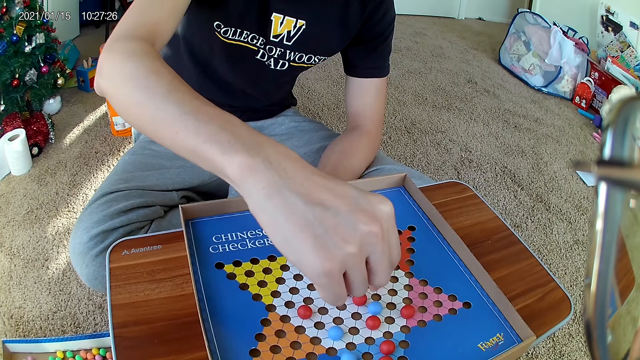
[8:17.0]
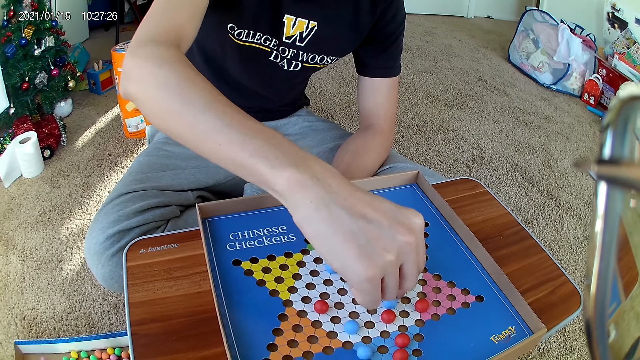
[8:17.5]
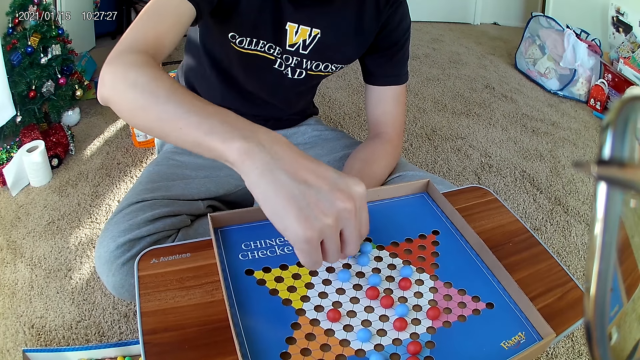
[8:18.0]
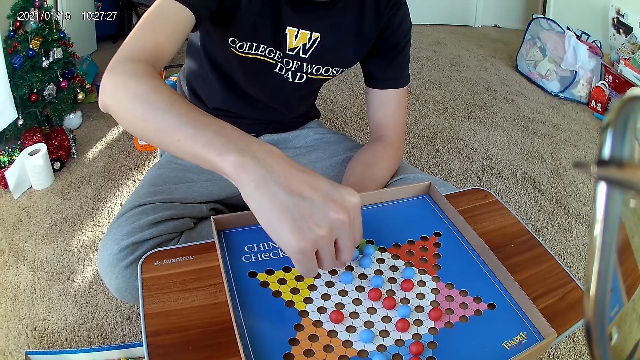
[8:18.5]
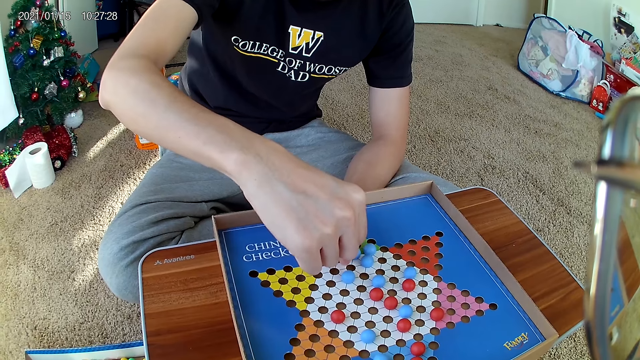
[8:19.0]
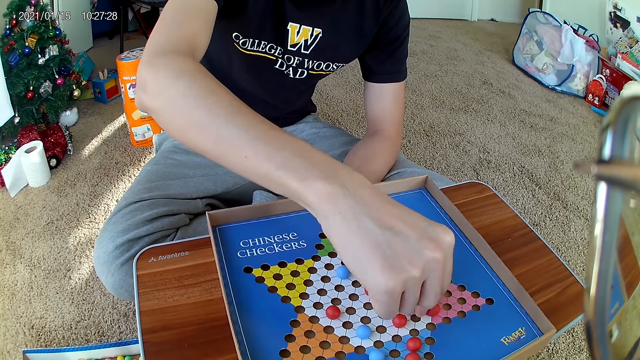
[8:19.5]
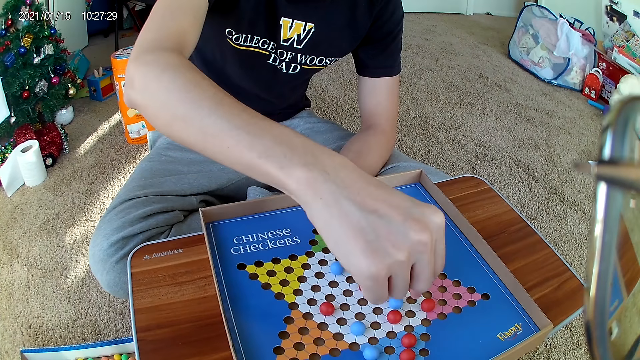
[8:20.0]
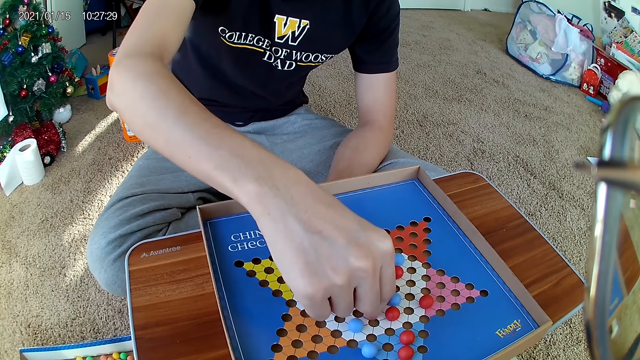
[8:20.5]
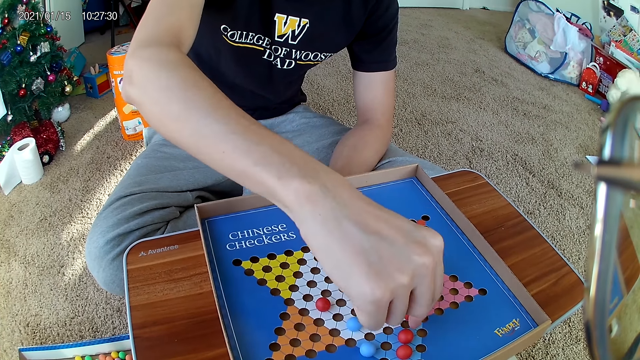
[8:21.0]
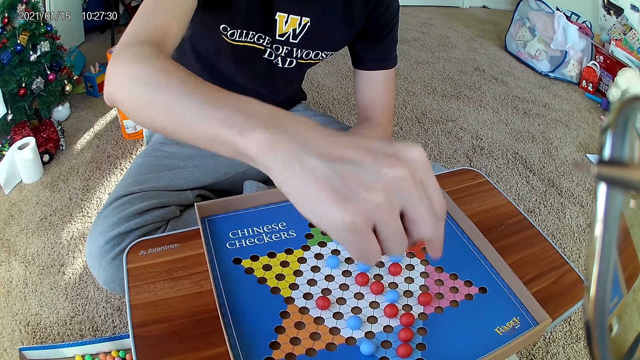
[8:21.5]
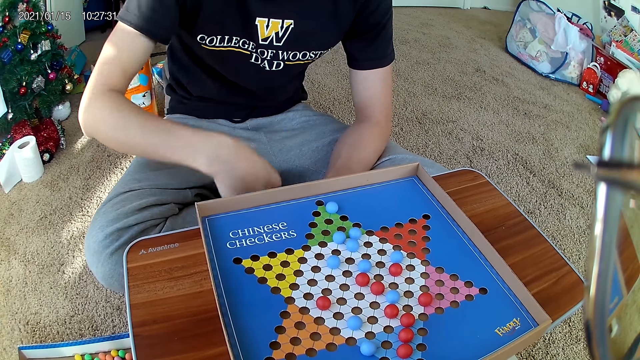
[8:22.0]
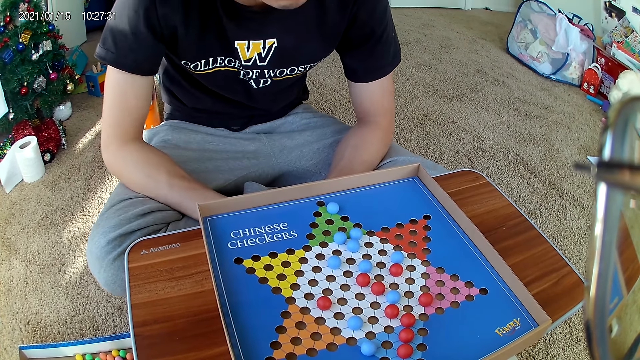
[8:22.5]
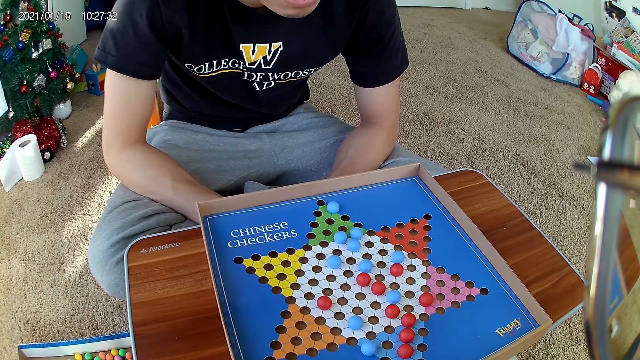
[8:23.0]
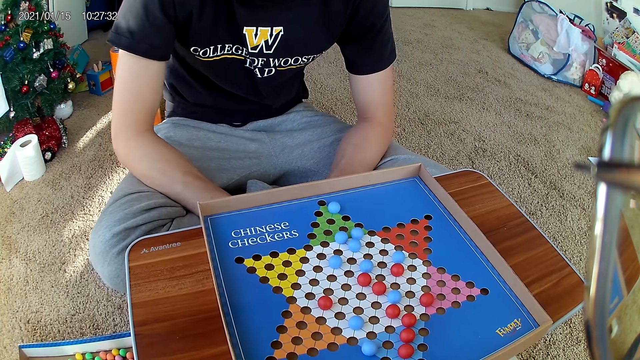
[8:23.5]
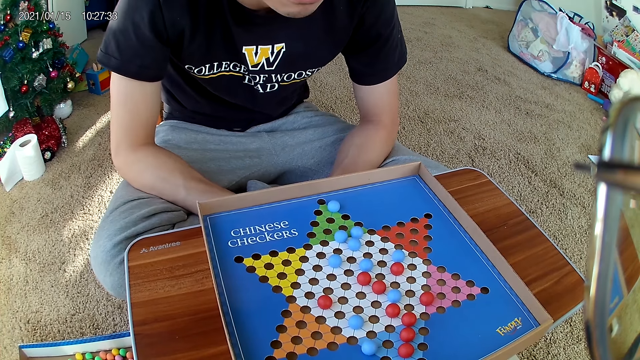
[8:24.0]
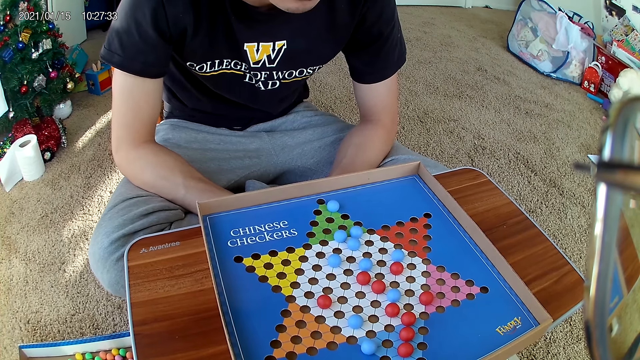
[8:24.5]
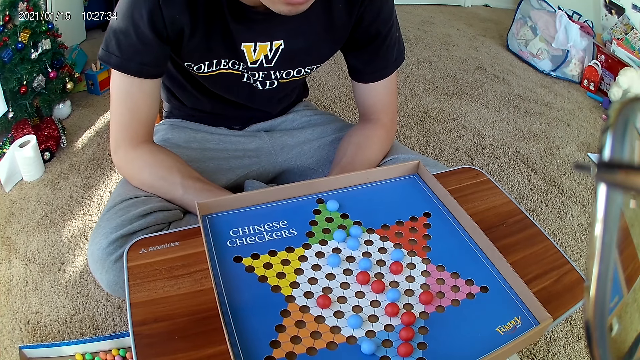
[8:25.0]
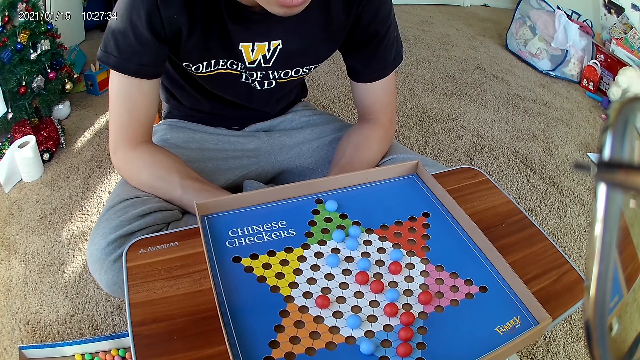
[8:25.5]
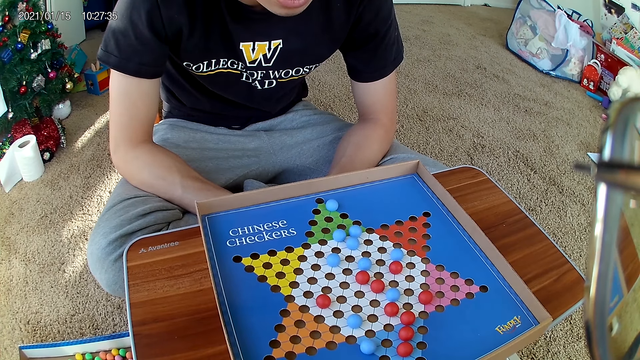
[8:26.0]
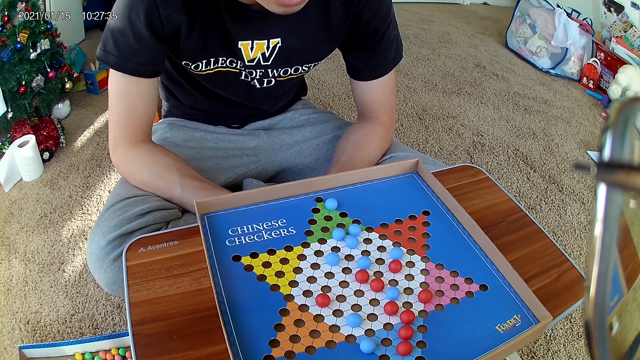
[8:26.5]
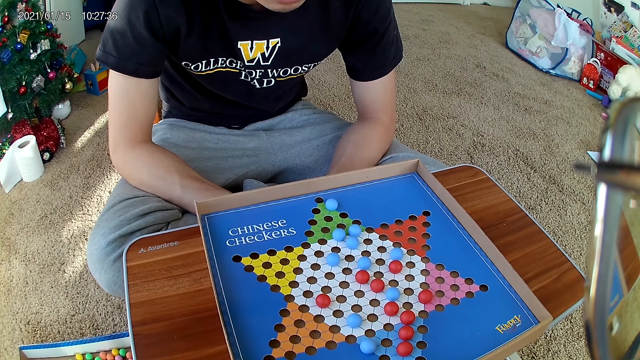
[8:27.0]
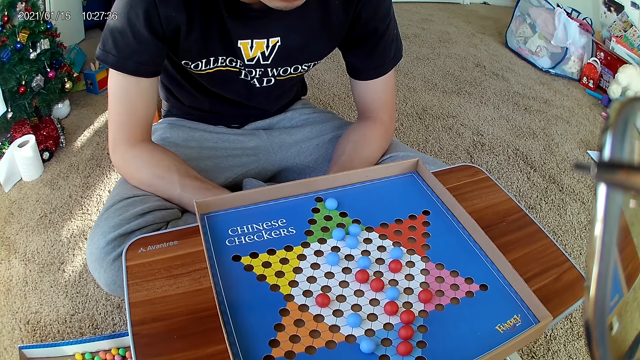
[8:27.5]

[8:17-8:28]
A man drops a marble from the board game.

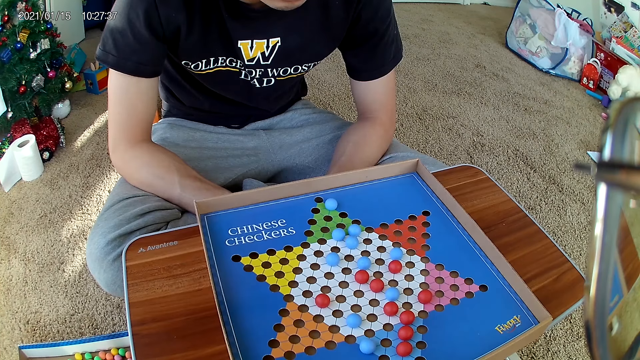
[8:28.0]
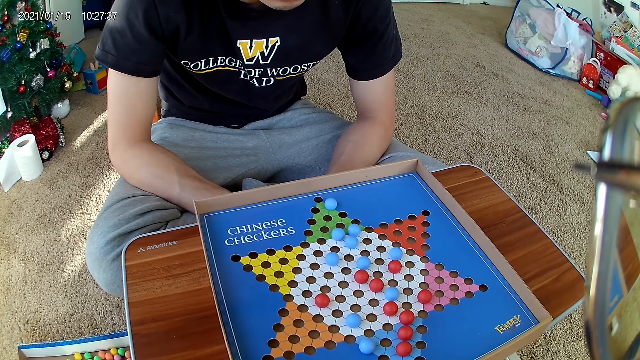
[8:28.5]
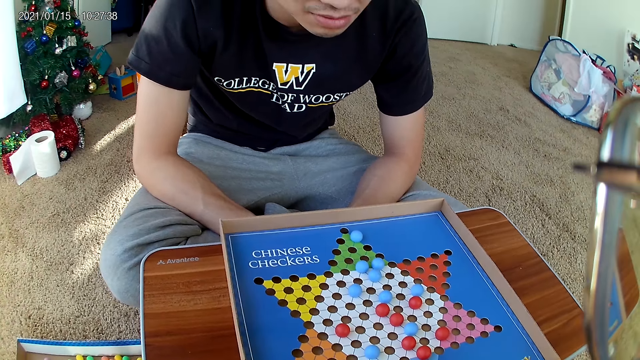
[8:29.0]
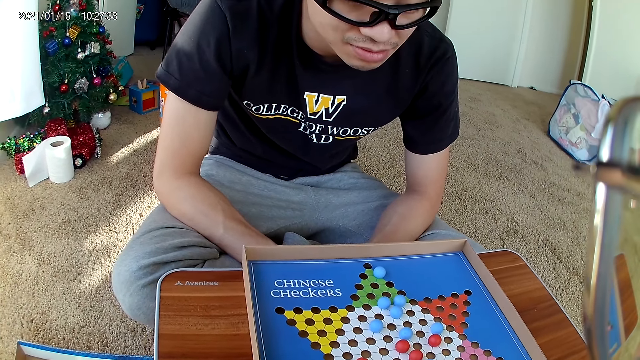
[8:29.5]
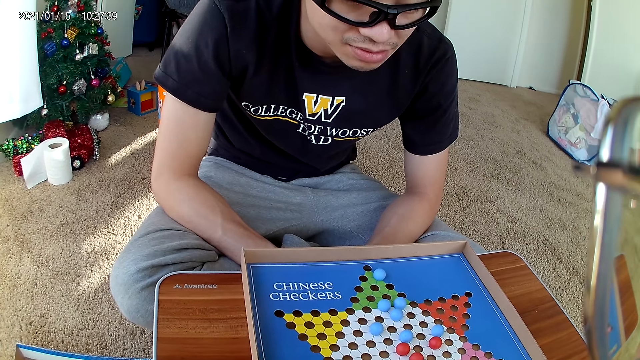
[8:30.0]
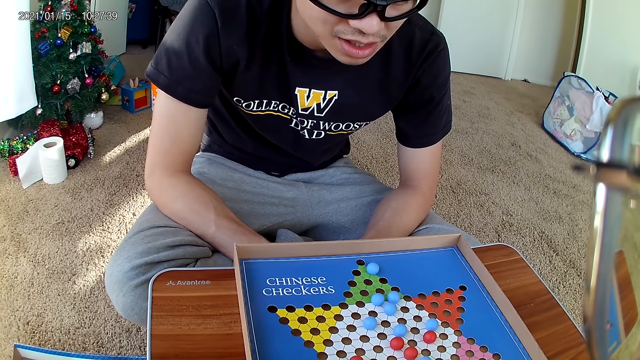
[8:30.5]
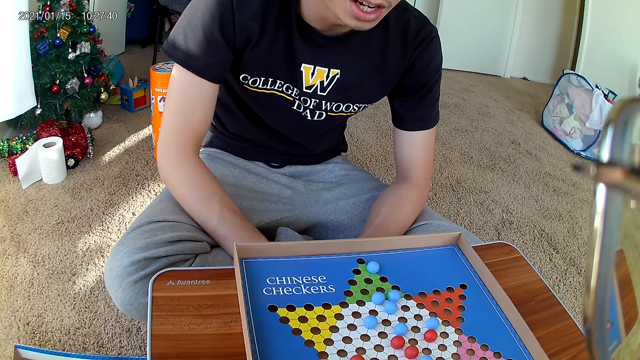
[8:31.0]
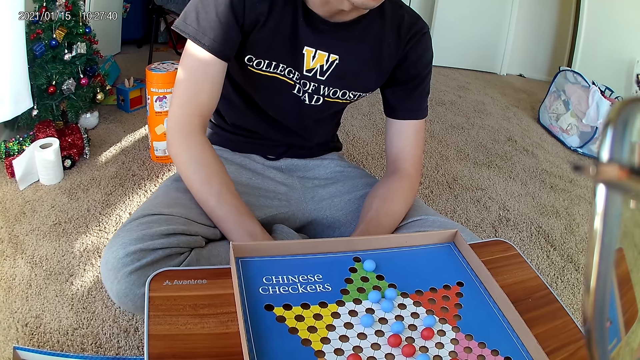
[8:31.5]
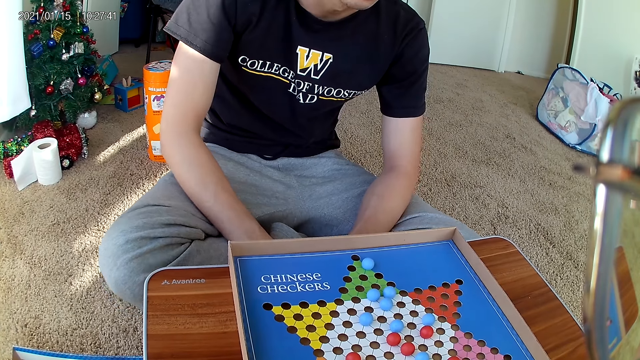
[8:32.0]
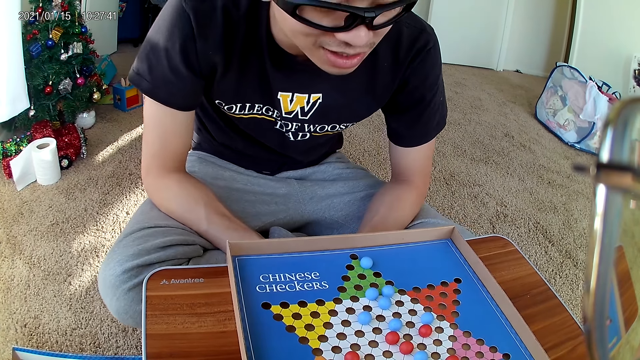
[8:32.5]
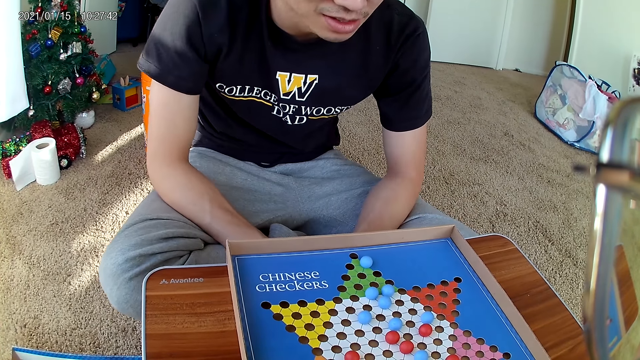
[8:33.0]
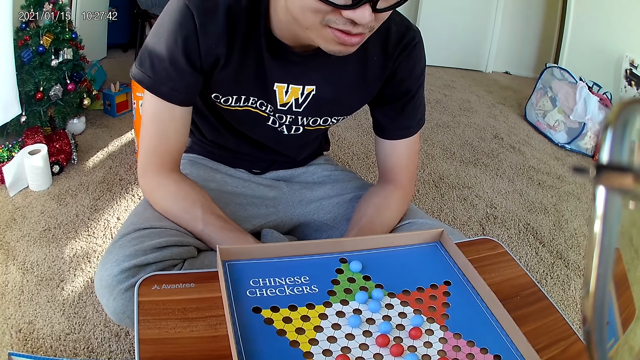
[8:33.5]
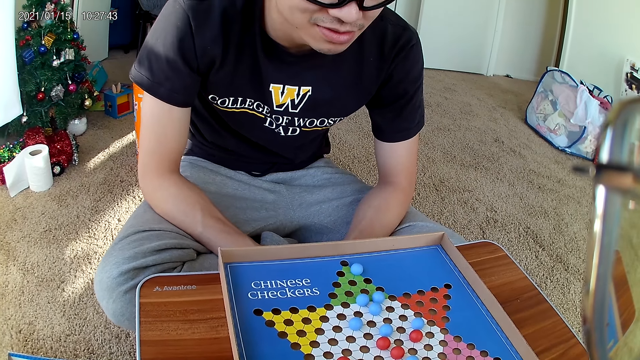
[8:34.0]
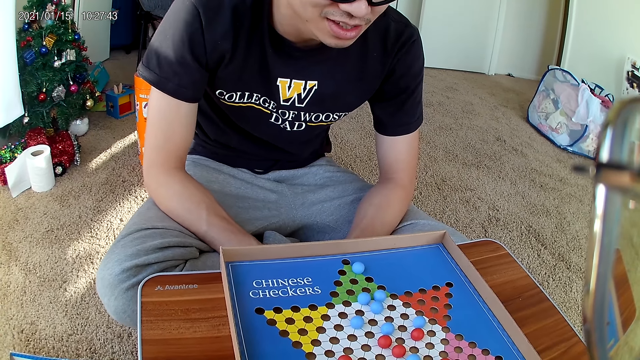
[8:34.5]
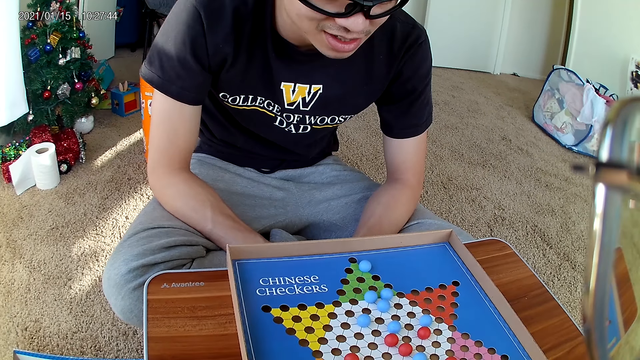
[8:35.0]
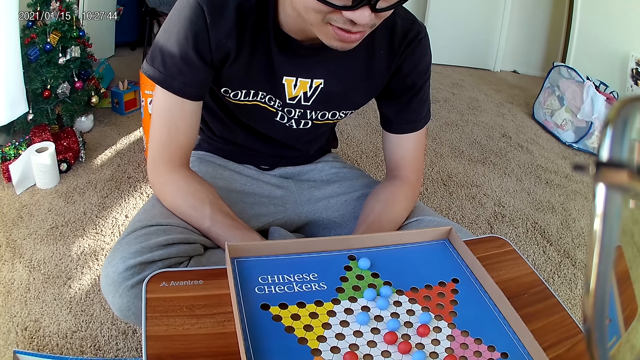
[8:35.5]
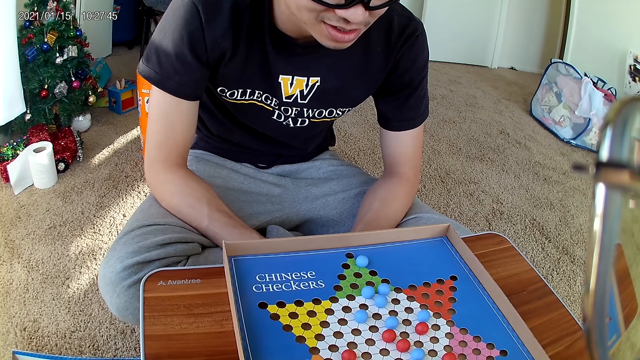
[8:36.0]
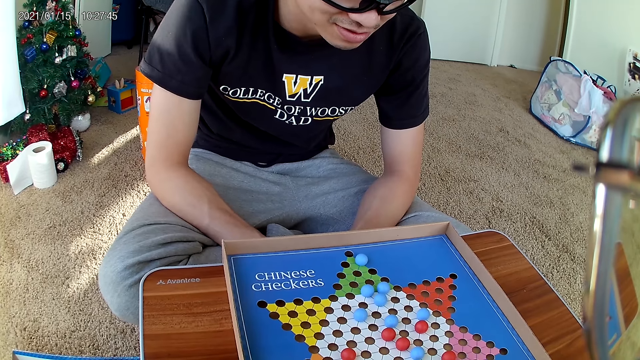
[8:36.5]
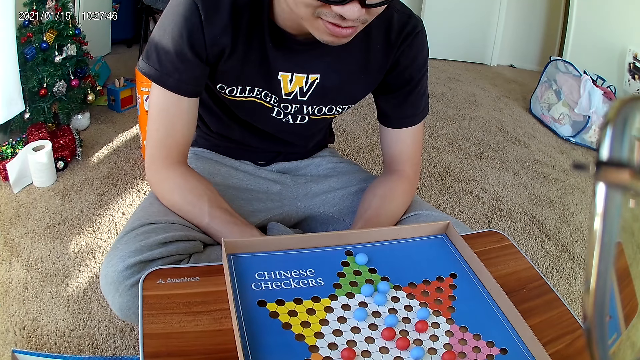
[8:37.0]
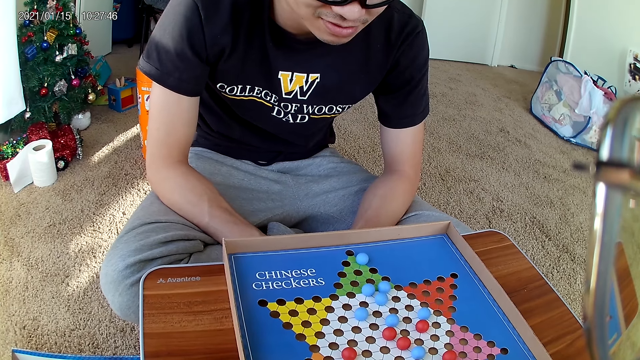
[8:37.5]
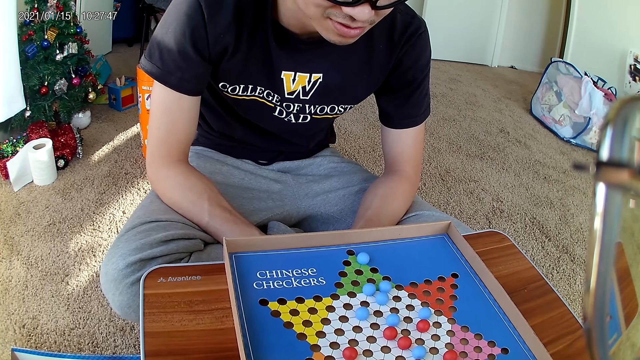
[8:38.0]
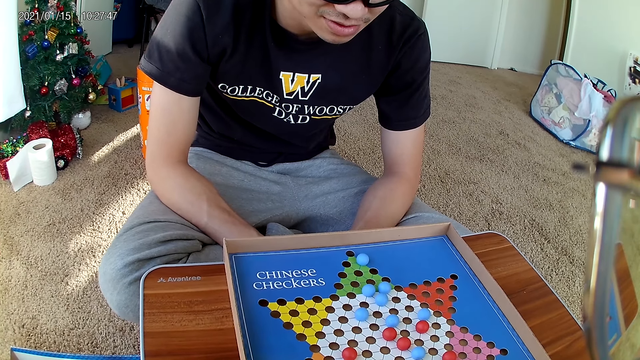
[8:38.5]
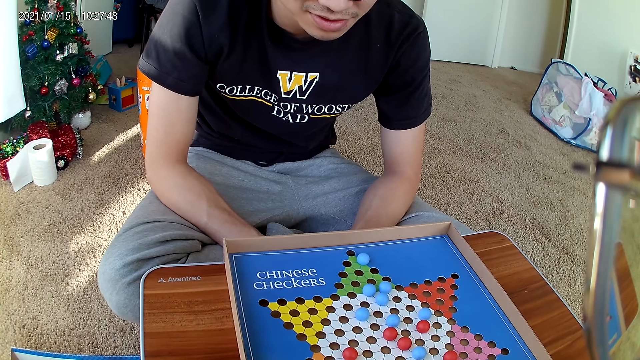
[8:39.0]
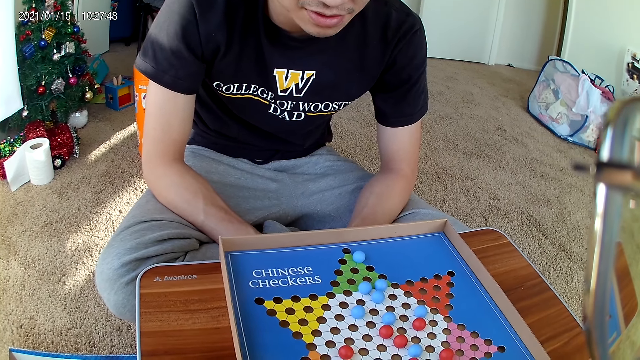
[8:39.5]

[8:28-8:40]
A man talks.
